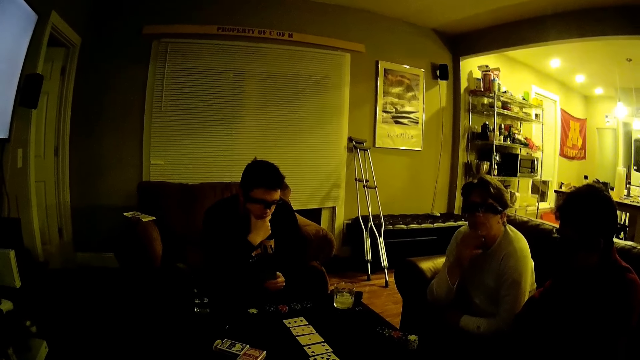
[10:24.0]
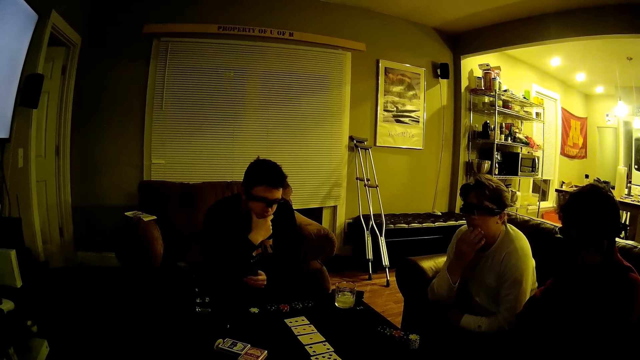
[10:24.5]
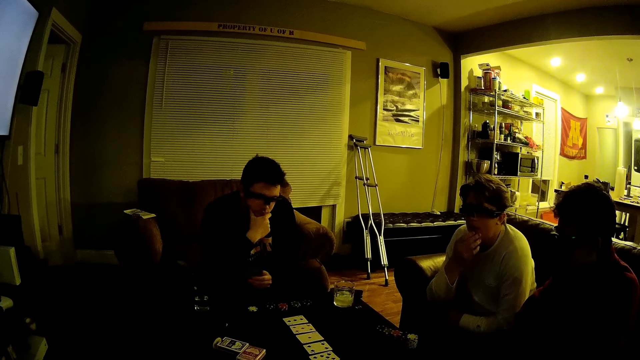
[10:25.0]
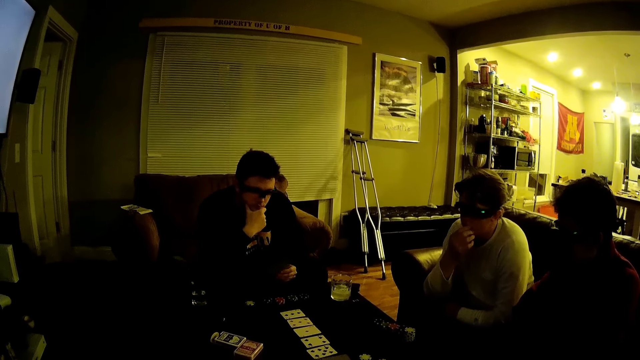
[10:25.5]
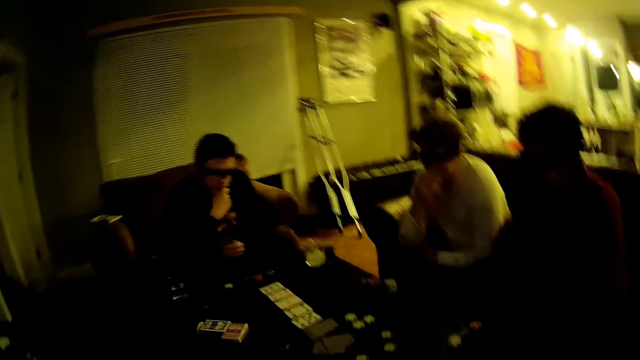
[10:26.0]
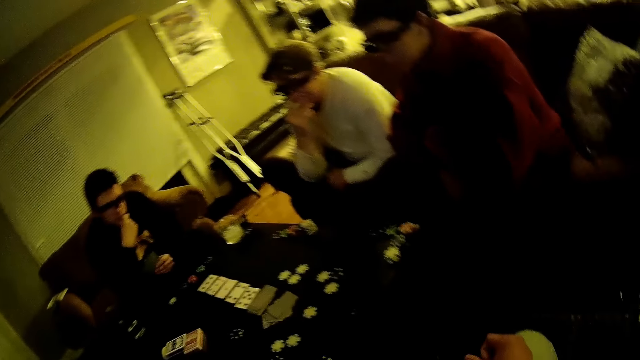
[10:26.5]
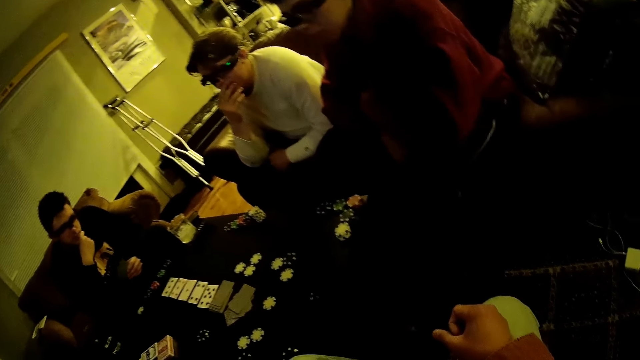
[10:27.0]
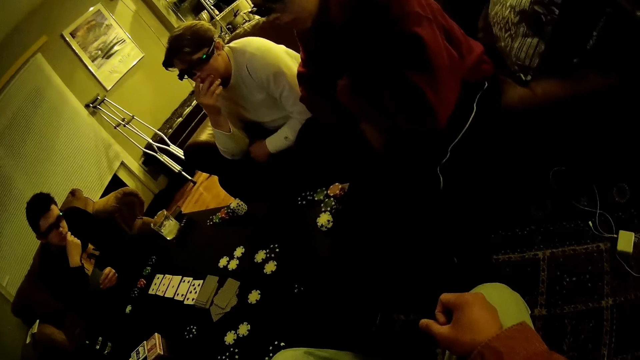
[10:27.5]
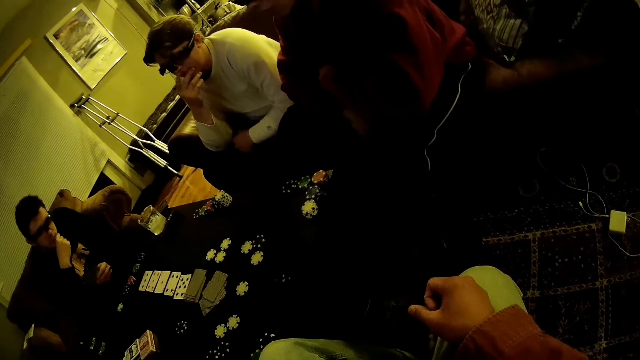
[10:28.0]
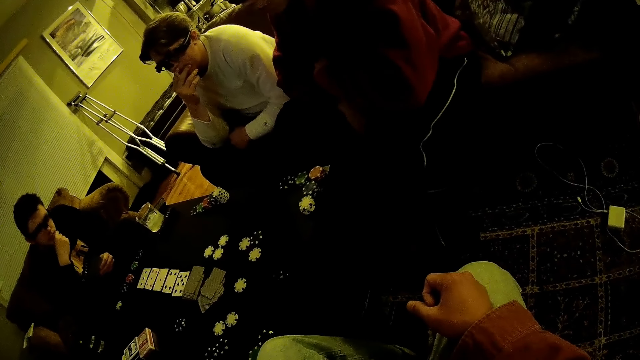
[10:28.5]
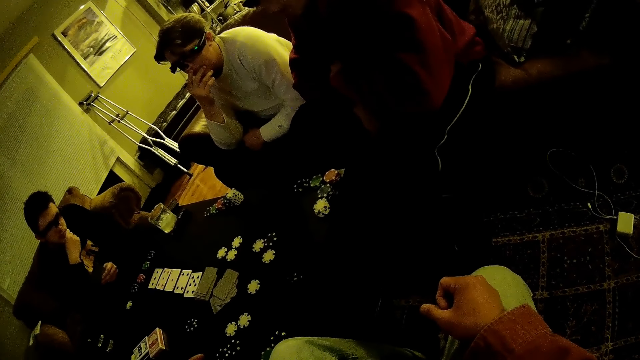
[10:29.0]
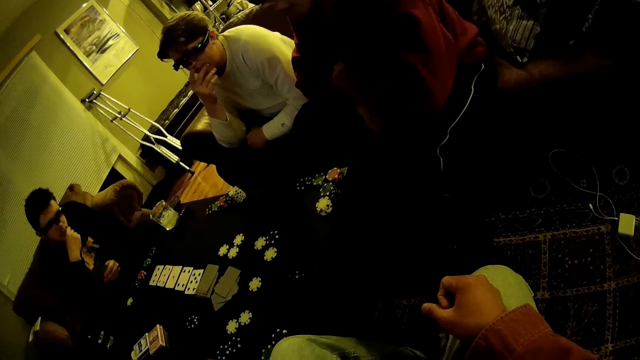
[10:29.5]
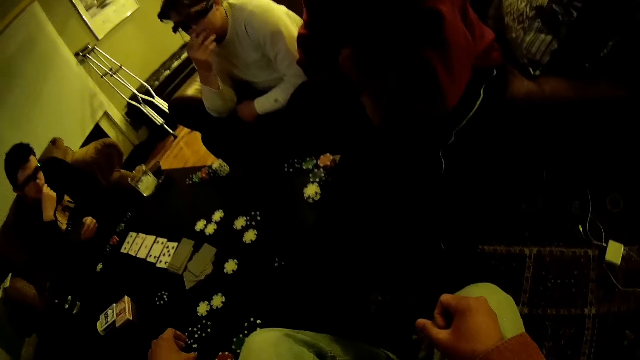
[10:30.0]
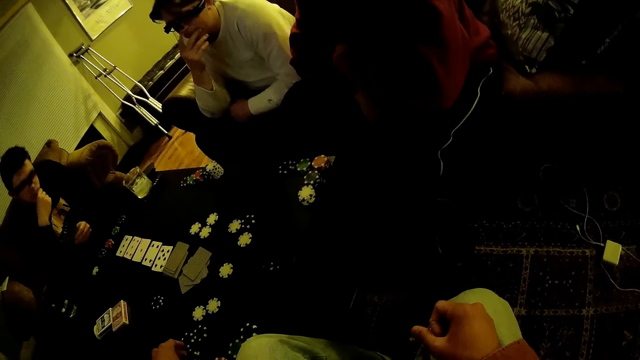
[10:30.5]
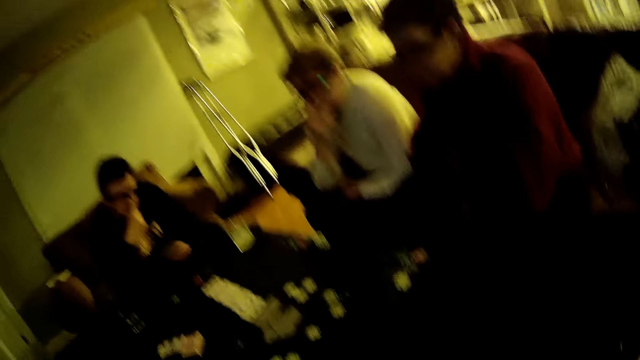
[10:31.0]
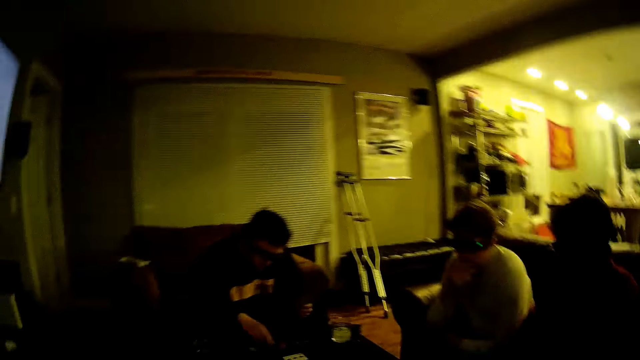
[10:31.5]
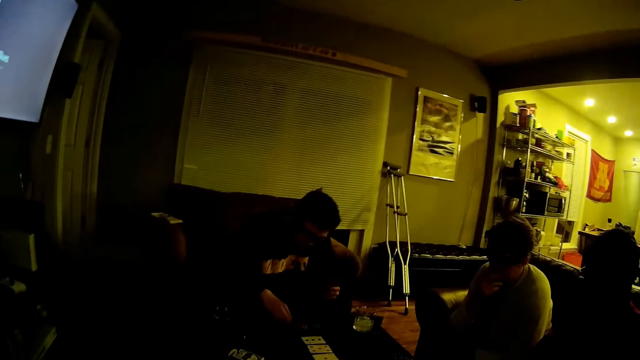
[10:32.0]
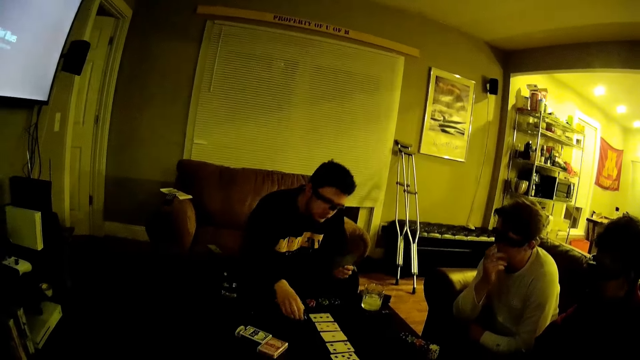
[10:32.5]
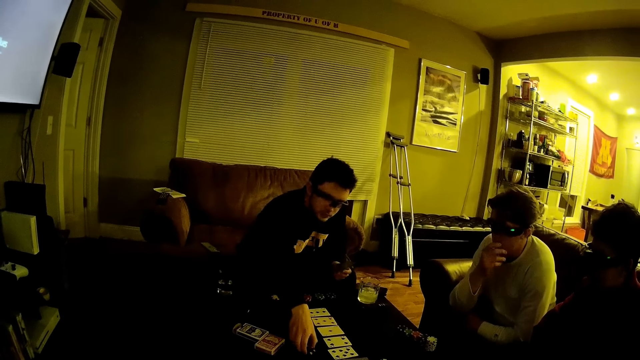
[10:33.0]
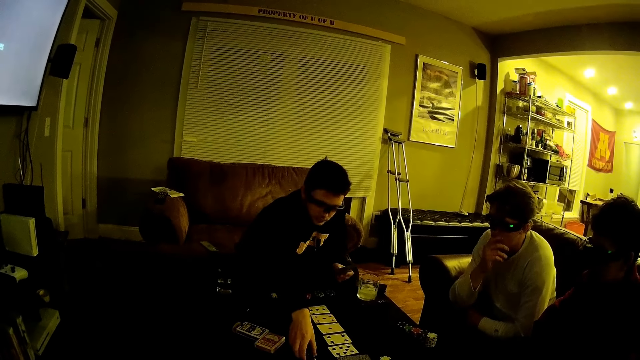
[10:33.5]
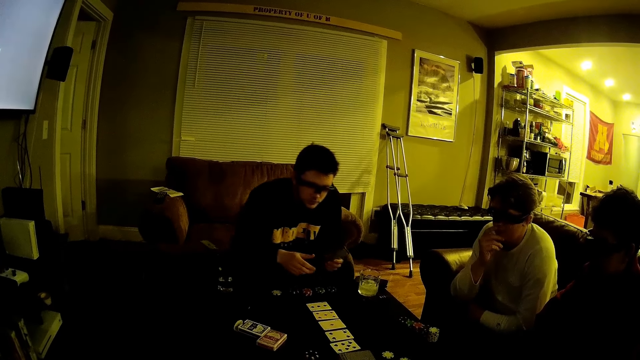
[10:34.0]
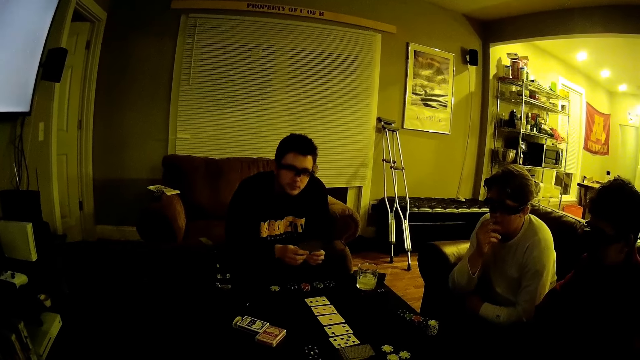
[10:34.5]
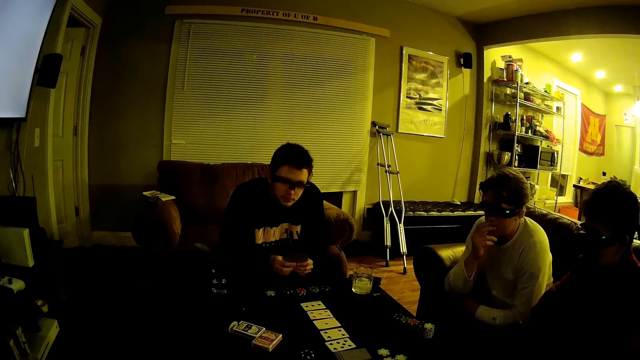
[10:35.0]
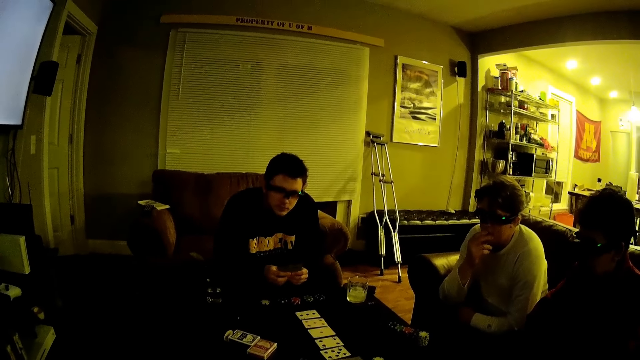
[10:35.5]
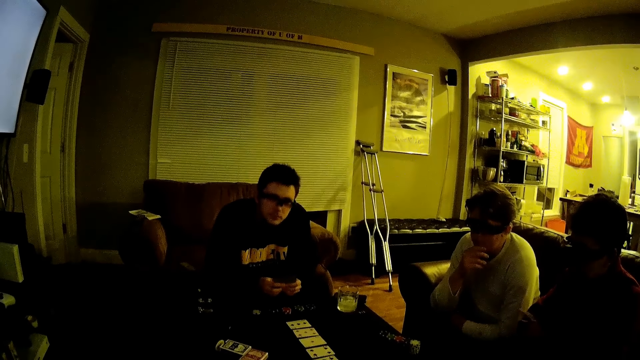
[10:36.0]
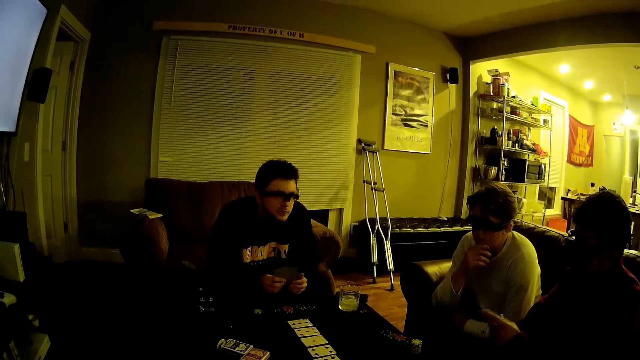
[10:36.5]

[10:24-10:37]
The camera wearer talks to a man. Another man talks to the camera wearer. The second man moves a token forward from the table with his left hand and holds cards in both hands.

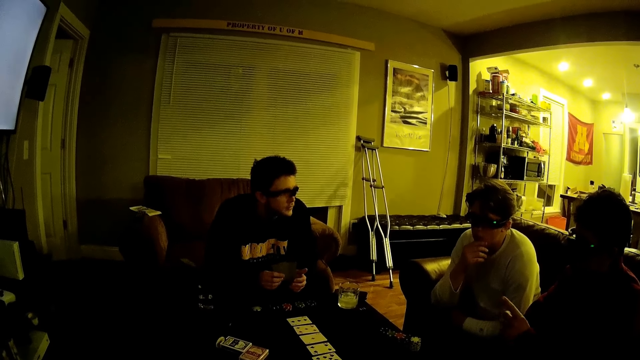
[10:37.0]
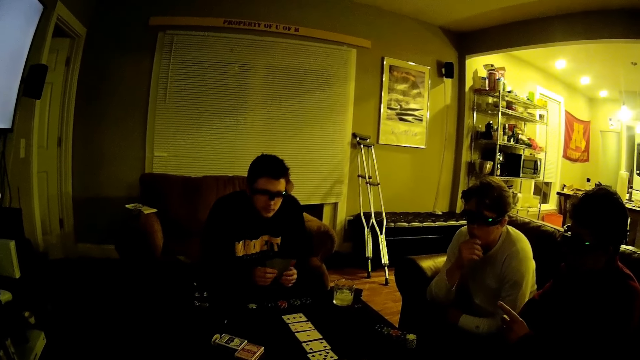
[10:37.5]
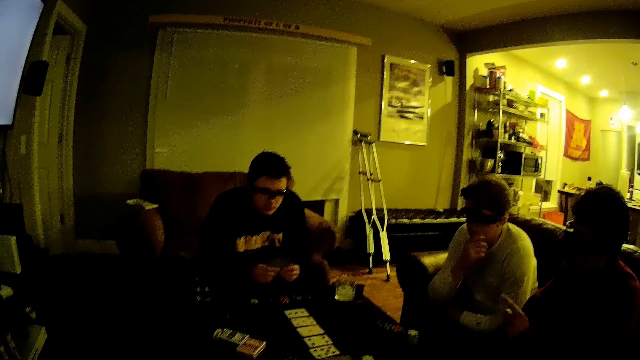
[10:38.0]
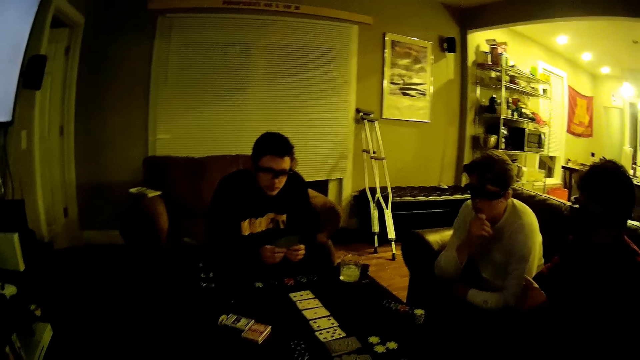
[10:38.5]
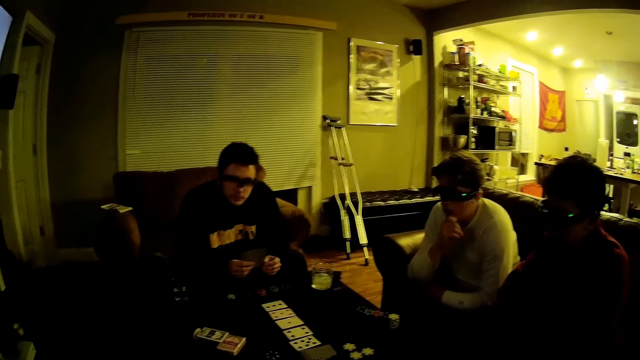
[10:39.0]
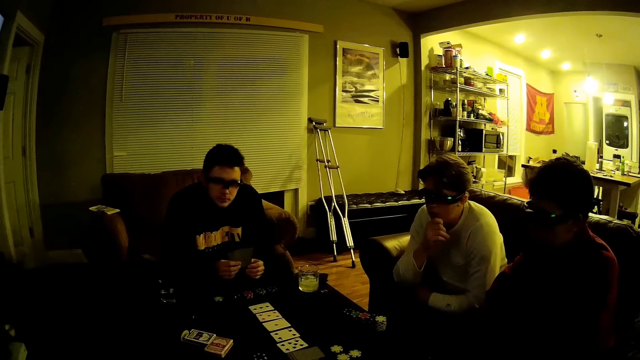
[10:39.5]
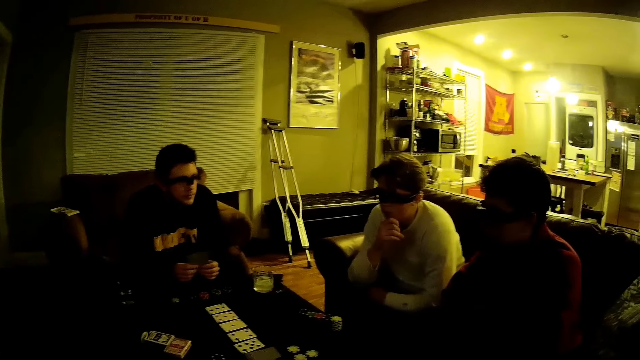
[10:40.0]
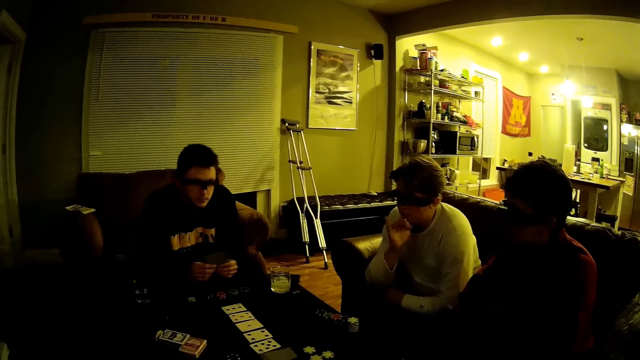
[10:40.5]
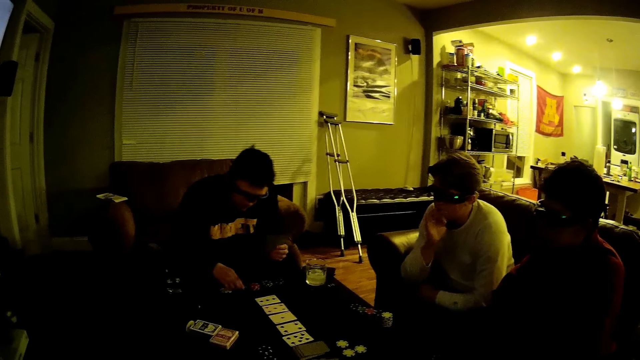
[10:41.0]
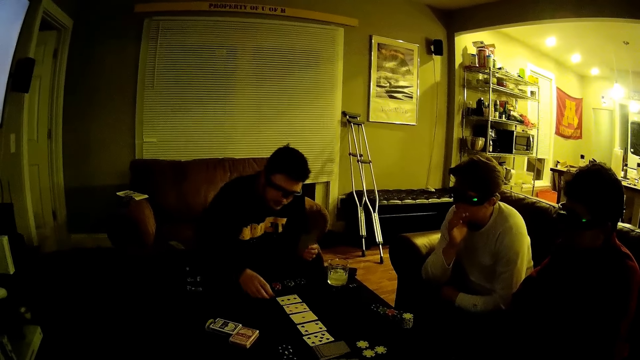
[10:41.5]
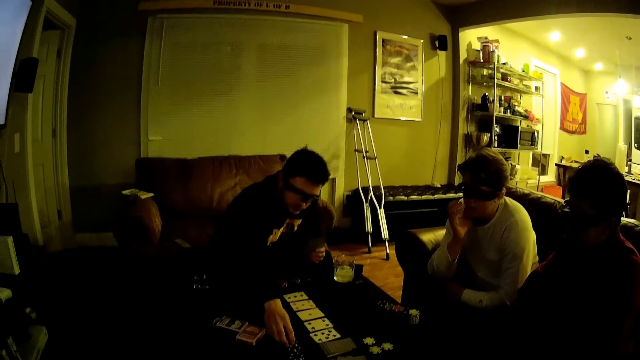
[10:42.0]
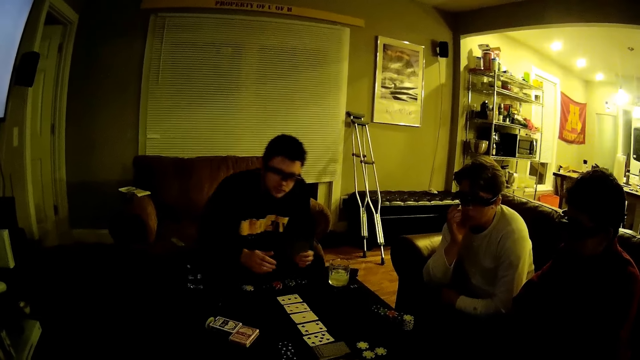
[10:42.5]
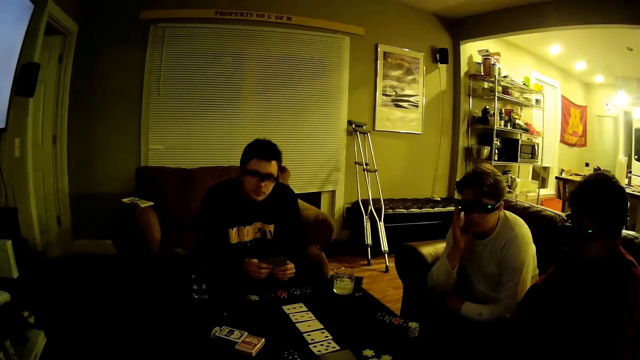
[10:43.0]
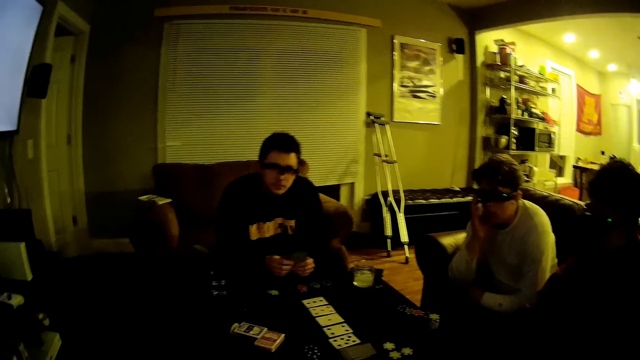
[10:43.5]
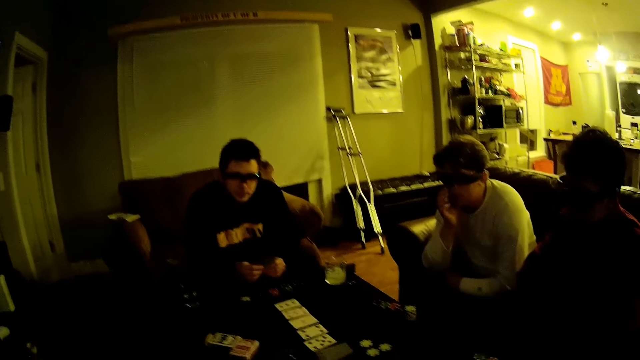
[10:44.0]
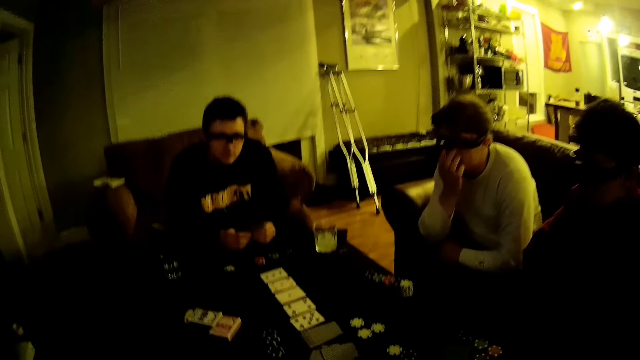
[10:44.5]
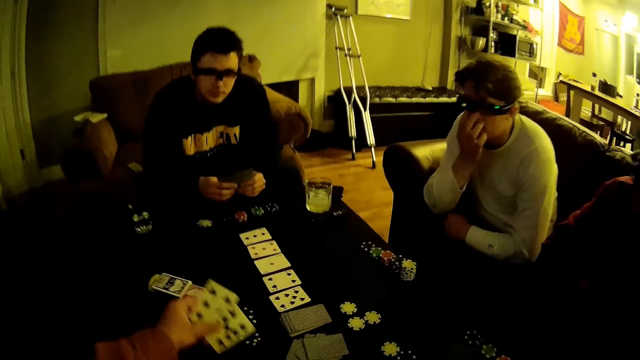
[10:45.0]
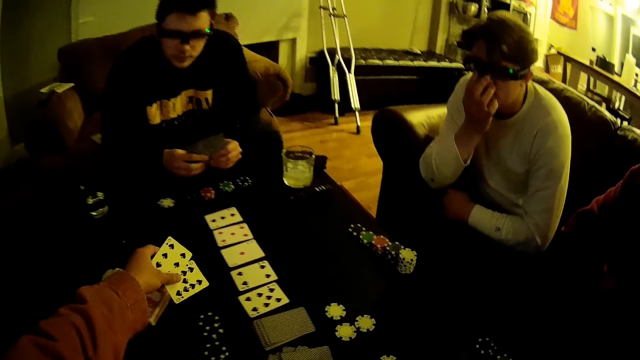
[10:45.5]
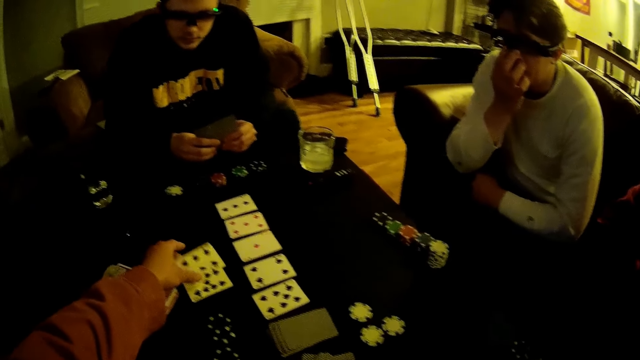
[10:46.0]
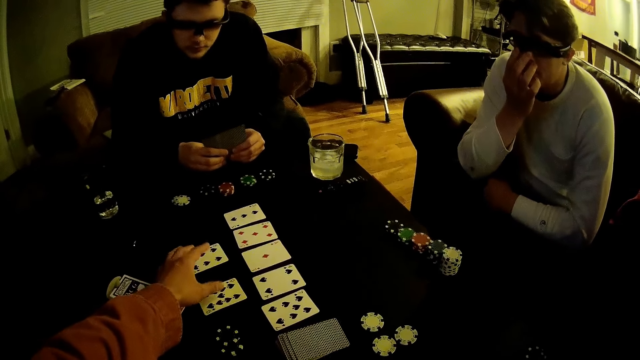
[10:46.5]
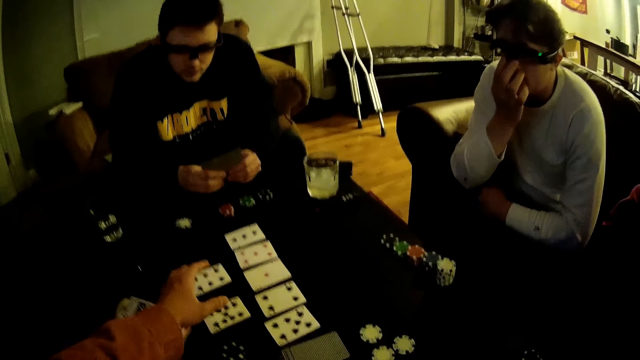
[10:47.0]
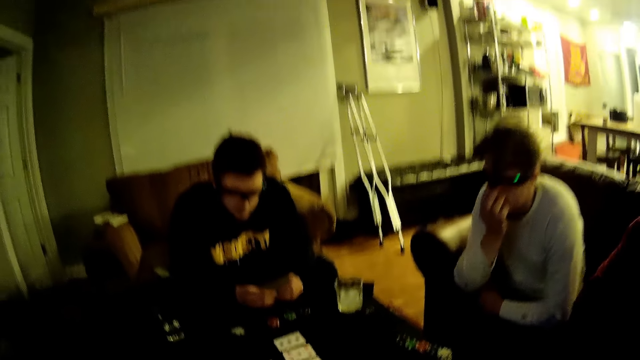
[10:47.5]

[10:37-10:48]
A man talks to the camera wearer. Another man talks to a third man. The third man pushes the dat forward. The camera wearer drops the cards on the table.
